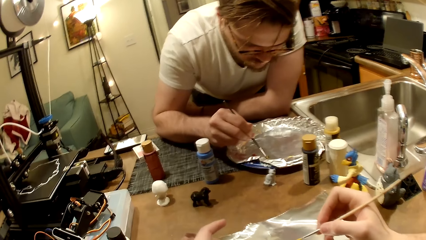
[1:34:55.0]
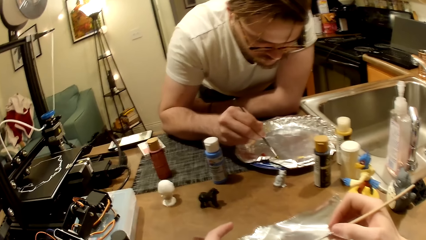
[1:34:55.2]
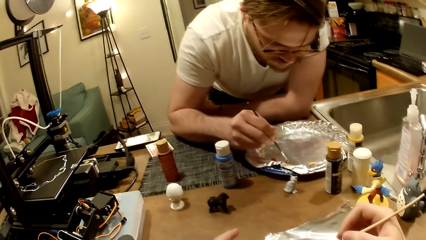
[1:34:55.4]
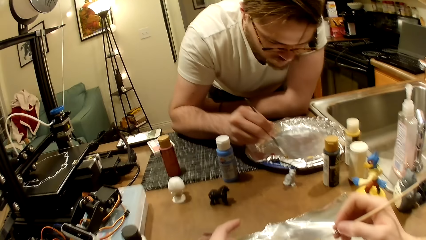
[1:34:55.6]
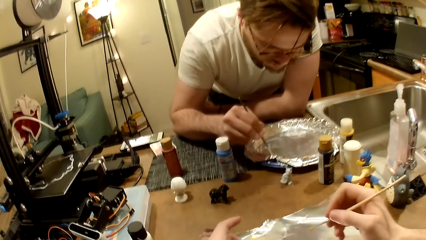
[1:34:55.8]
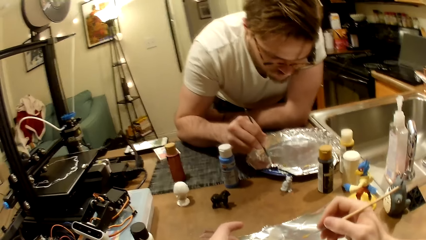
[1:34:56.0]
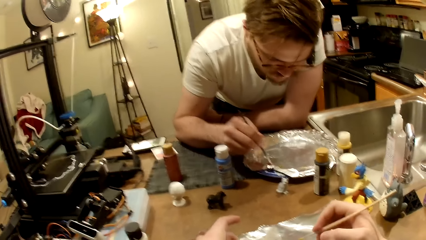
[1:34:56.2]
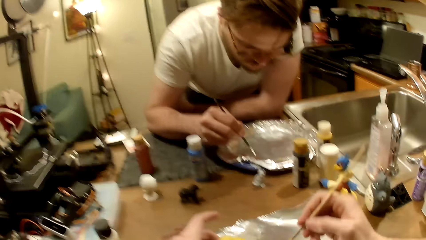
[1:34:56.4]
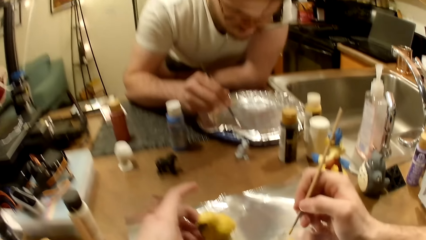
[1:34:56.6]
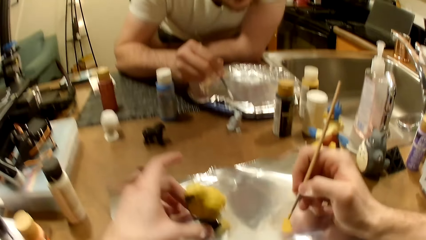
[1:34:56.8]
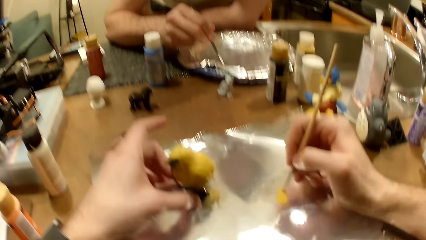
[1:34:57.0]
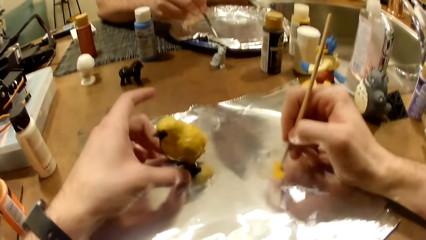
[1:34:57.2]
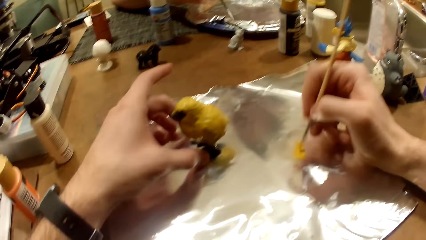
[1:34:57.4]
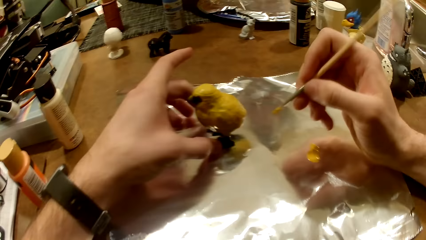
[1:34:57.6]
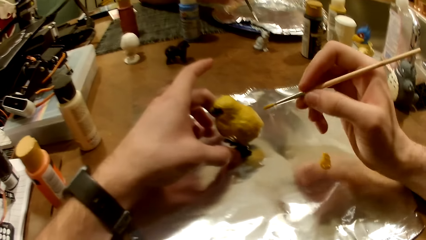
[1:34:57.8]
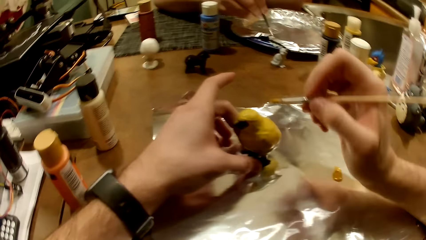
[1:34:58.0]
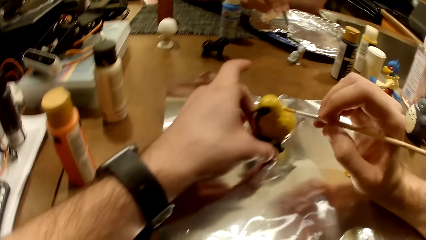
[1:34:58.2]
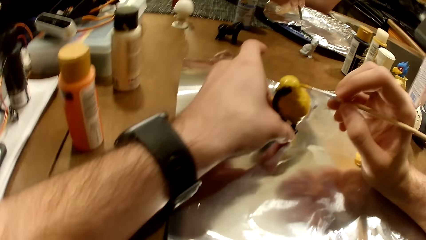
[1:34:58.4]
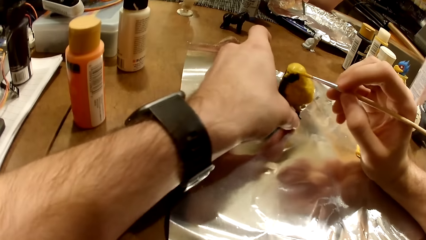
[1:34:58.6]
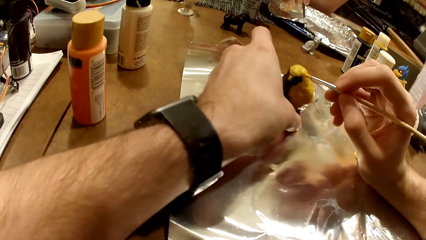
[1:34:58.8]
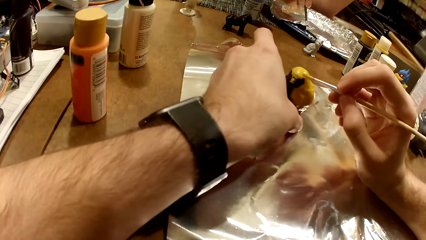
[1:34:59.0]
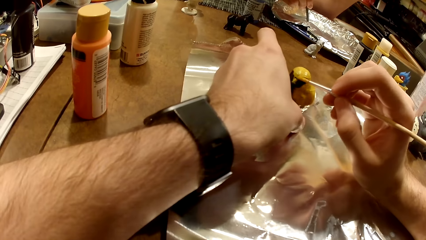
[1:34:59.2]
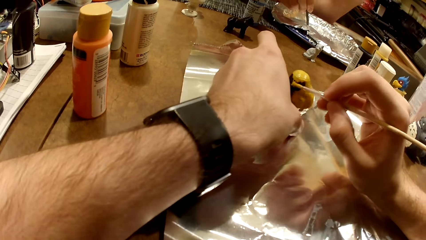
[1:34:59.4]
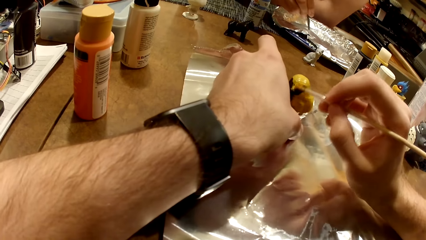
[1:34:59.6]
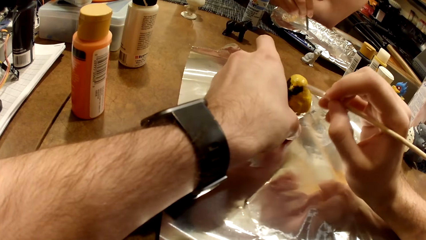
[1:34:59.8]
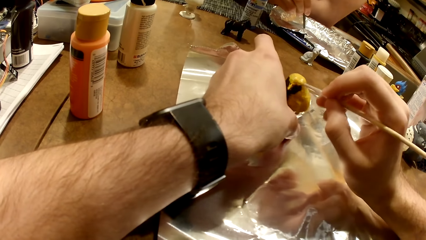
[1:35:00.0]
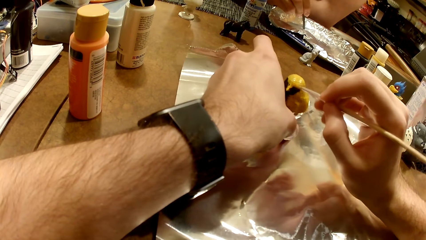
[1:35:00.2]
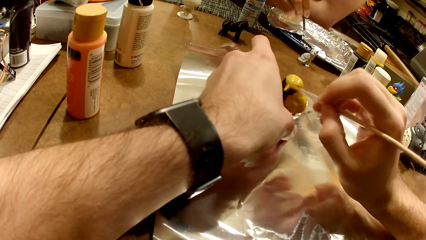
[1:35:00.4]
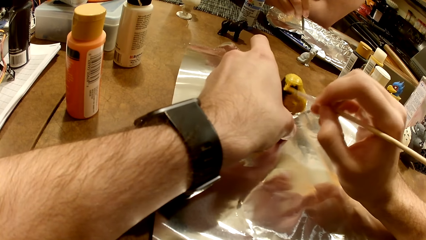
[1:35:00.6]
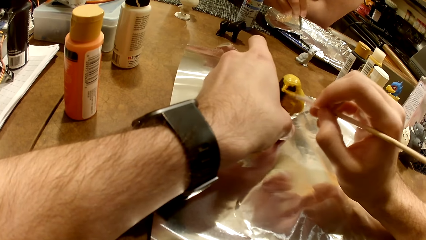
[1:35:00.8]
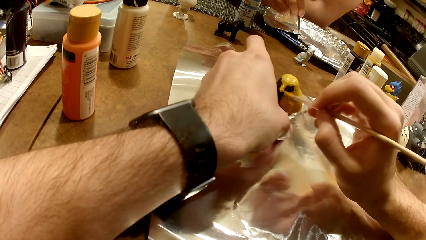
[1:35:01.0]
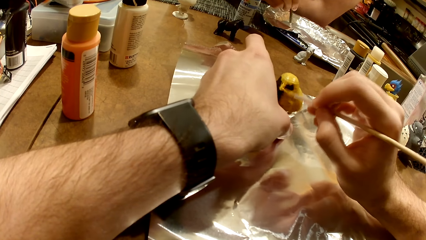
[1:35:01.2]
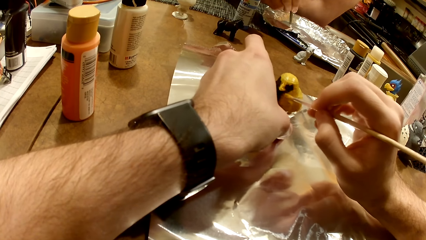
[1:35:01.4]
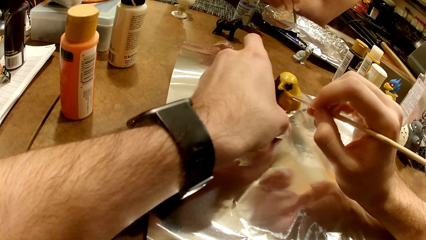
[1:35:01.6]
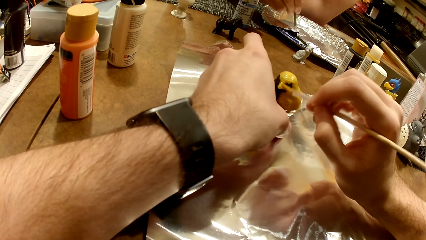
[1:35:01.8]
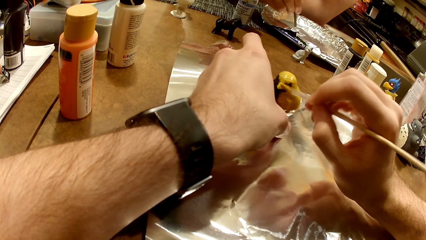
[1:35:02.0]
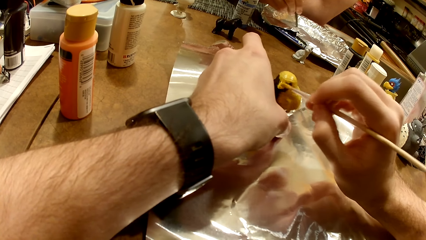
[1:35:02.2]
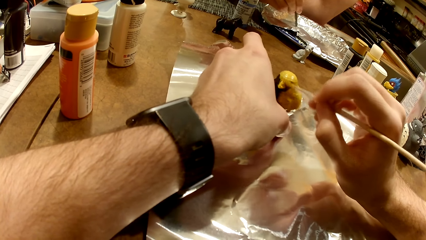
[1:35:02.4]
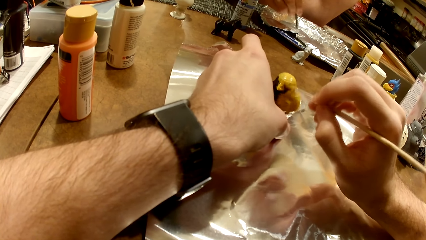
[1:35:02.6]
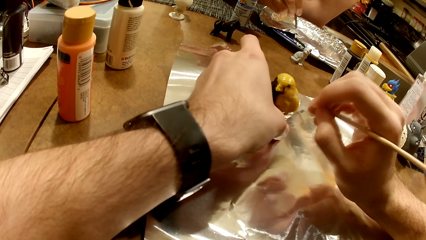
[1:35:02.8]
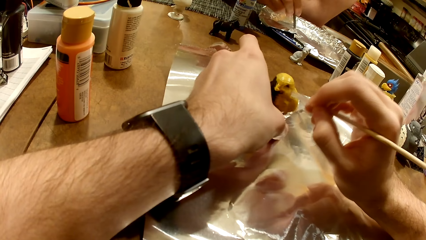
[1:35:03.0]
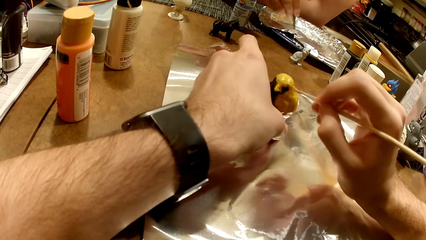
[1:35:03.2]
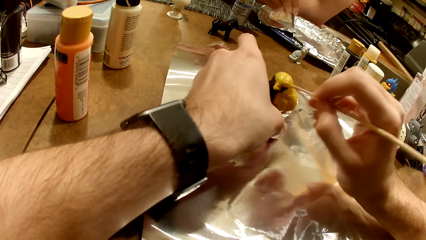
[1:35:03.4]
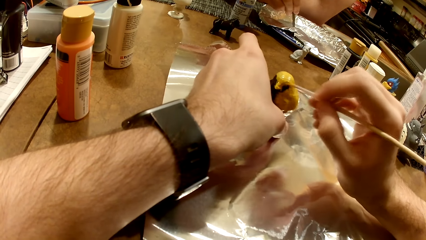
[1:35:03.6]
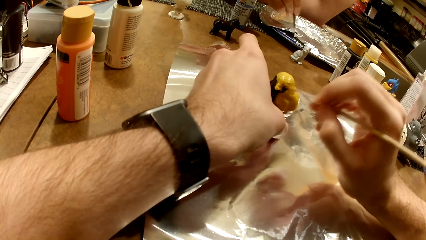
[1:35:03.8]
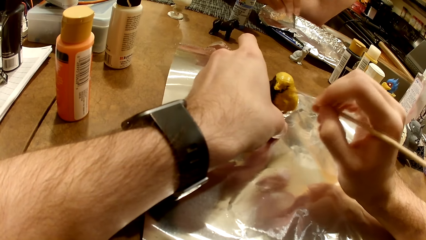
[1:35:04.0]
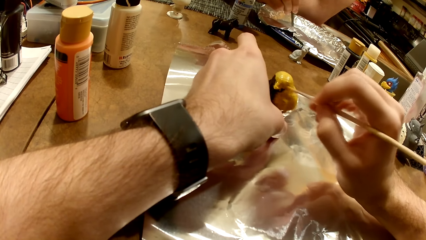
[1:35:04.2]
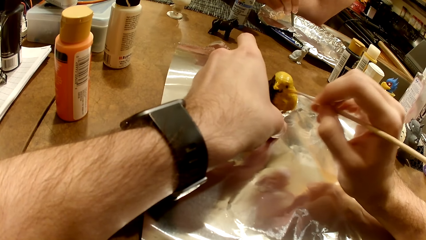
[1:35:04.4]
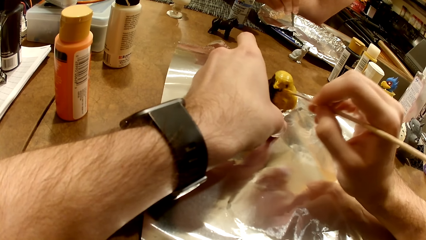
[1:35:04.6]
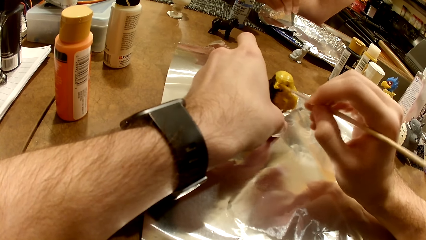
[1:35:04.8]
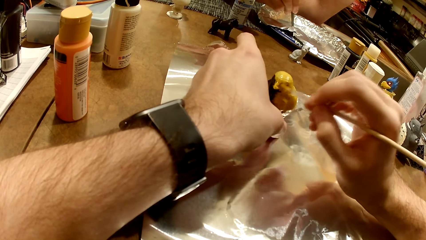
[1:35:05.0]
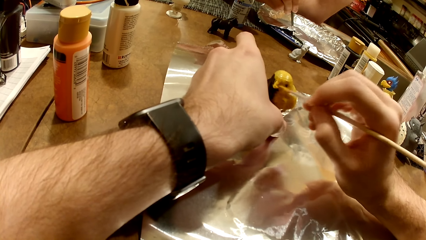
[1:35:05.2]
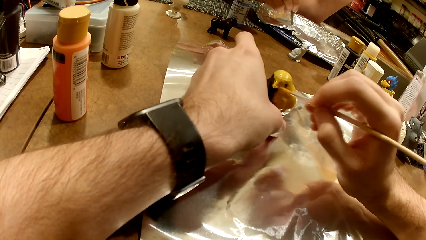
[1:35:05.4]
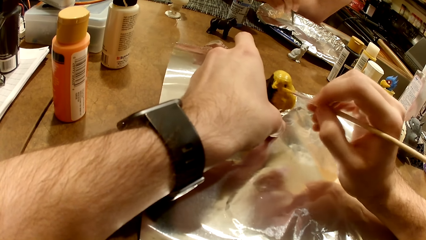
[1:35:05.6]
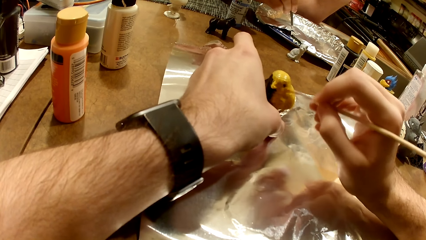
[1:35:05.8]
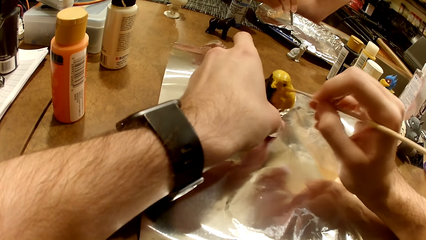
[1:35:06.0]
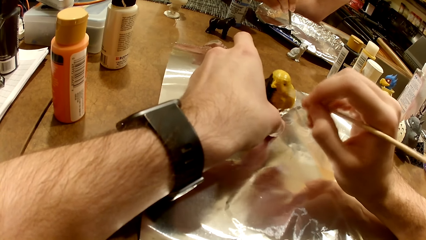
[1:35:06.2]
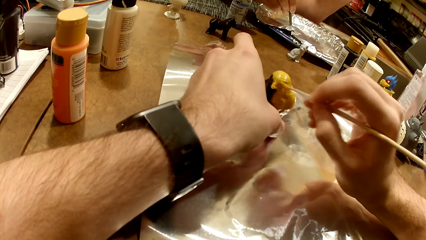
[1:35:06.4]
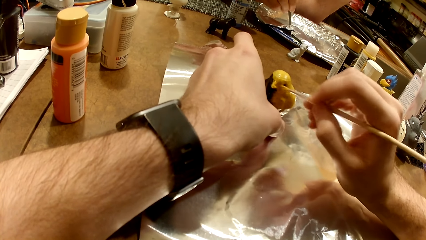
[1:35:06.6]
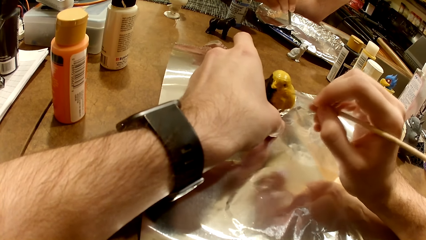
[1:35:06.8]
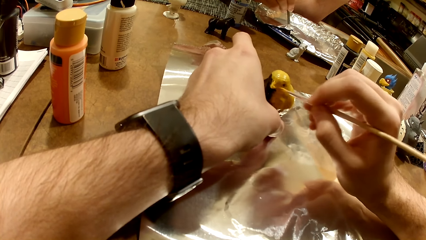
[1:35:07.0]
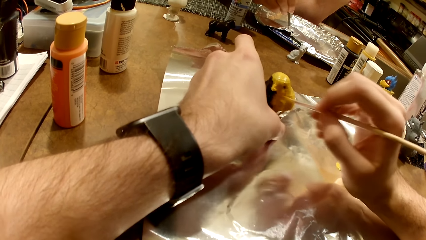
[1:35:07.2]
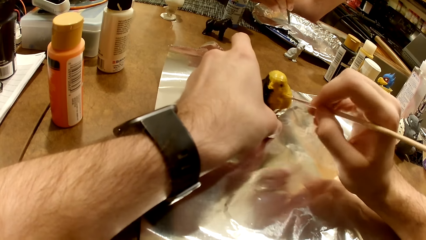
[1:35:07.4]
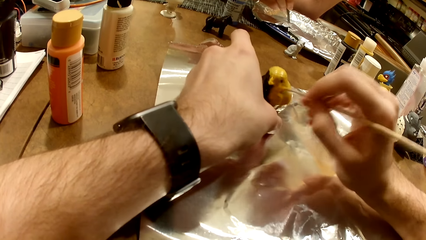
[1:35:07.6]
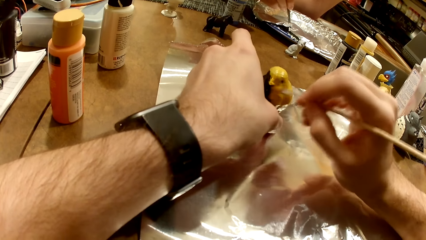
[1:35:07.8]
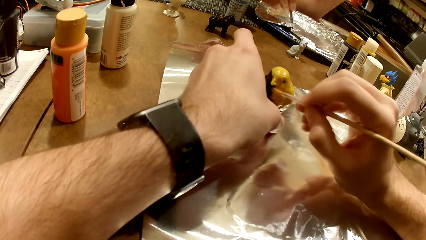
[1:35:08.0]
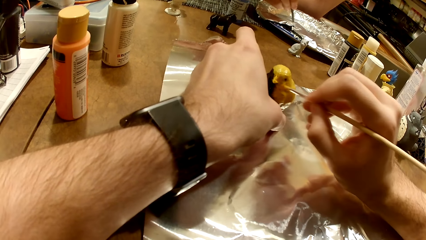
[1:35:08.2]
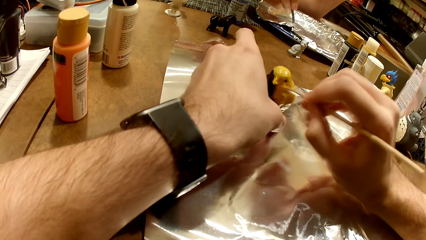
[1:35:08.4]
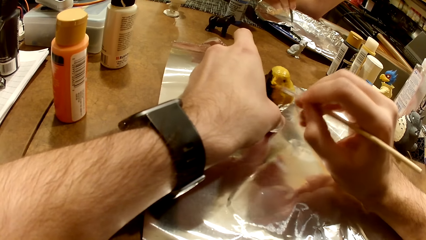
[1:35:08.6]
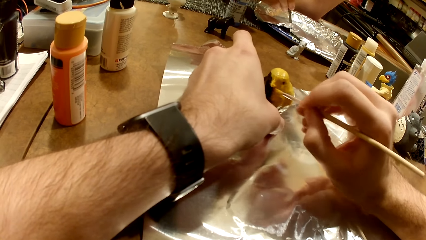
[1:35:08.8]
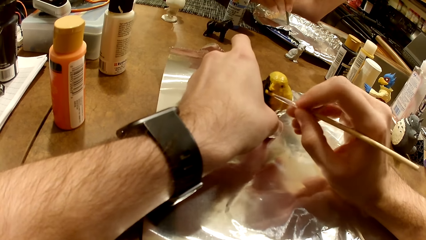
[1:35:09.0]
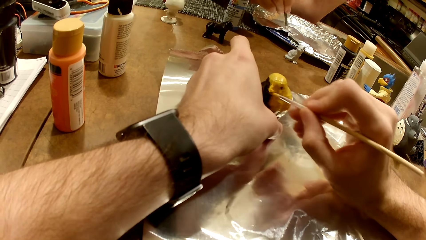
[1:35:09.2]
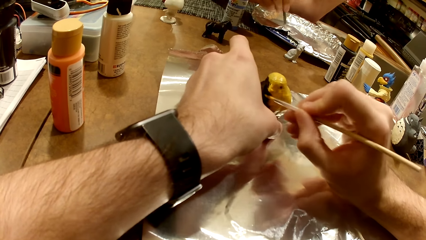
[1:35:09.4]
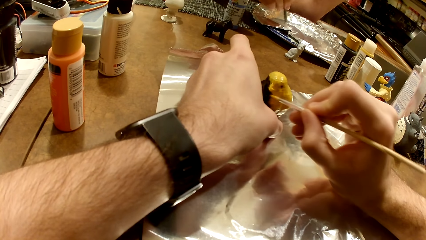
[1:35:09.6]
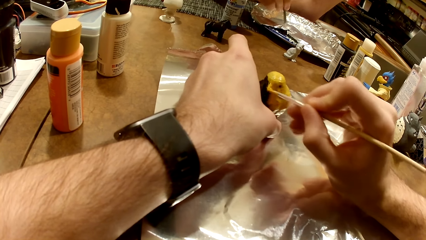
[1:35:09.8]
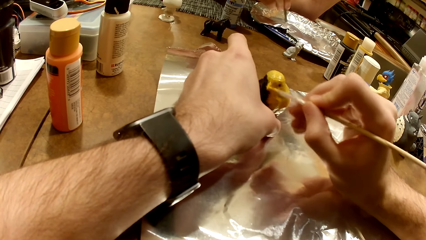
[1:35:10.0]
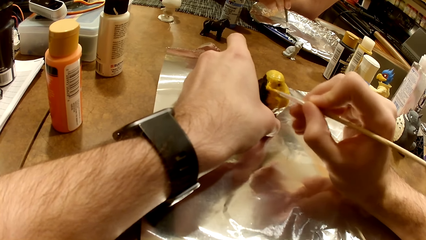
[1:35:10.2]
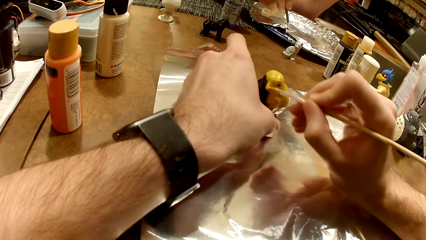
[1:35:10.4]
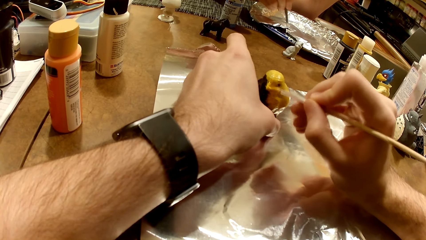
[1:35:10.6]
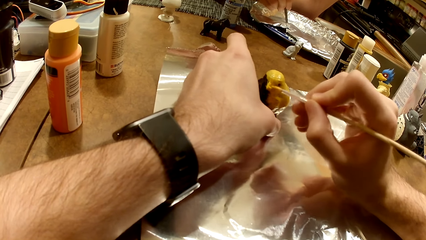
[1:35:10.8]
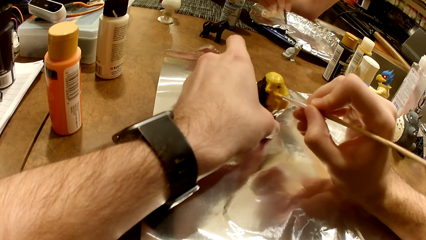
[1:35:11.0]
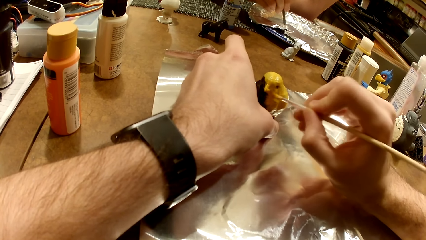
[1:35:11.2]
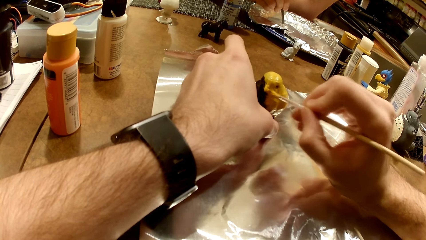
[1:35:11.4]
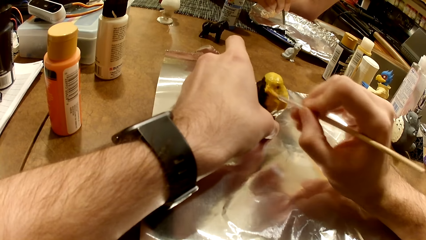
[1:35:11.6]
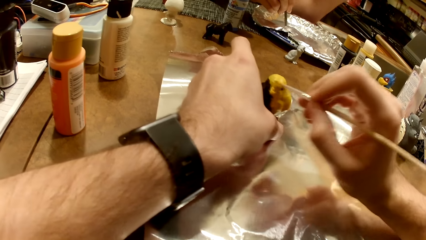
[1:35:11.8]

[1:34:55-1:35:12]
The camera wearer stirs the cream-colored paint with the paint brush in his right hand. He puts paints on the brush. He paints the bird figurine with the cream-colored paint and the paint brush in his right hand.
